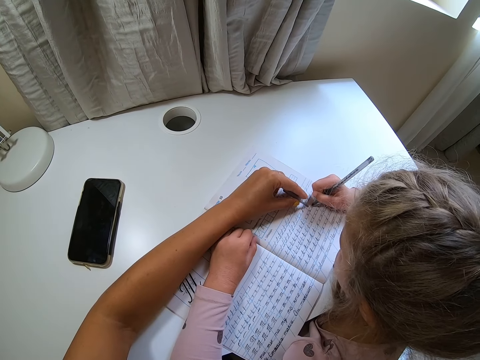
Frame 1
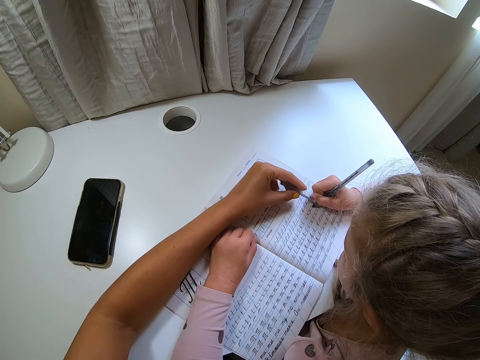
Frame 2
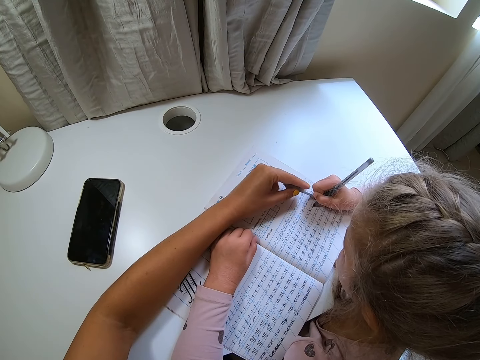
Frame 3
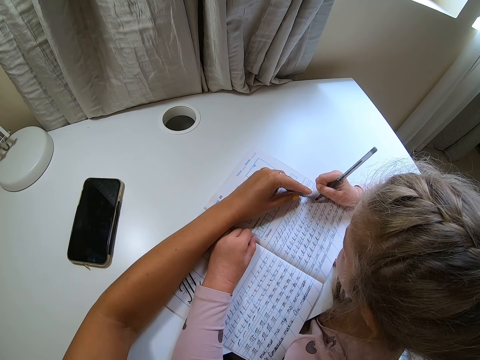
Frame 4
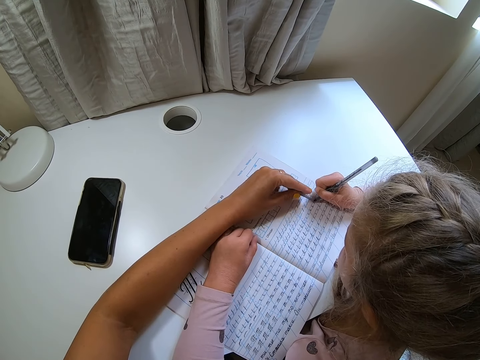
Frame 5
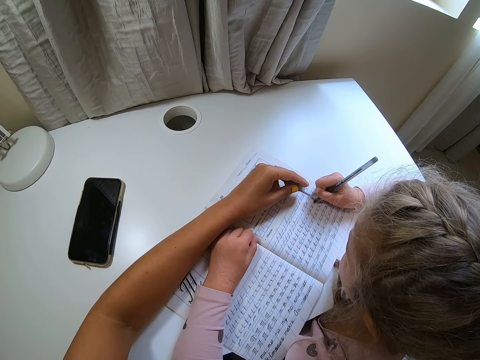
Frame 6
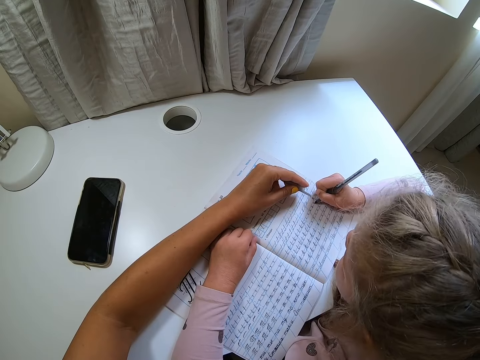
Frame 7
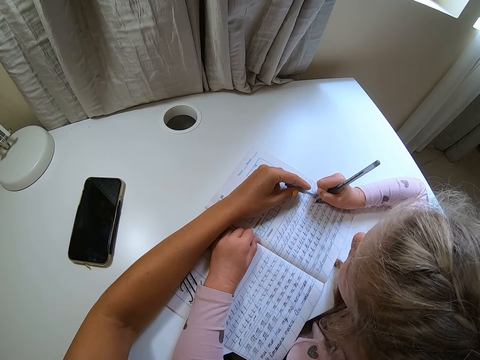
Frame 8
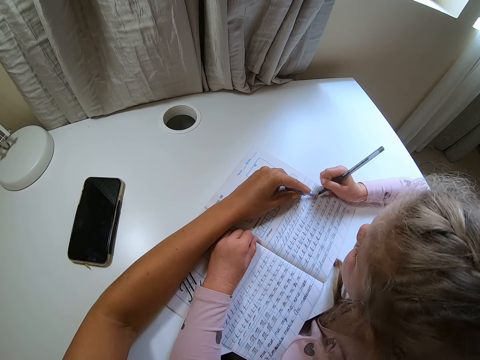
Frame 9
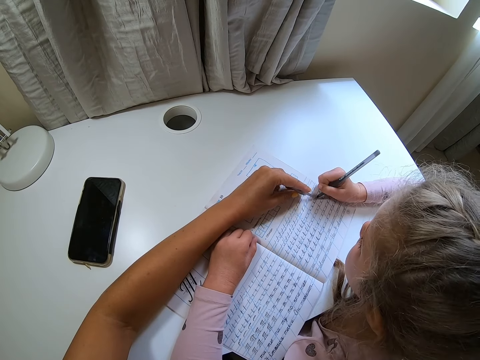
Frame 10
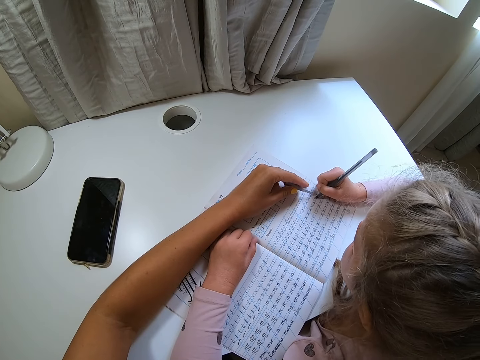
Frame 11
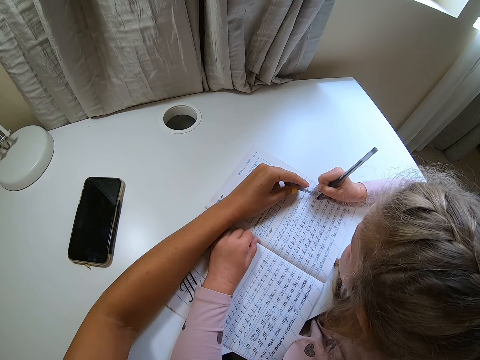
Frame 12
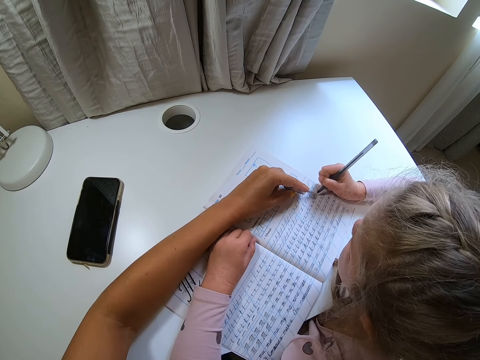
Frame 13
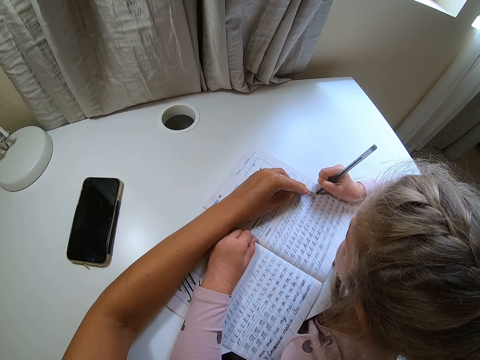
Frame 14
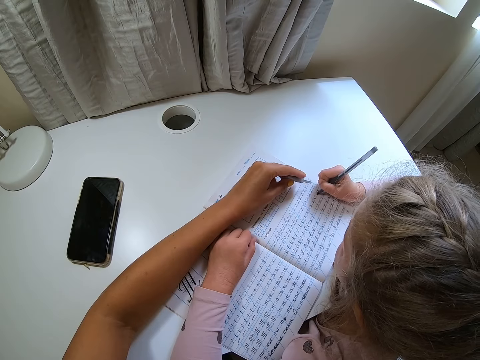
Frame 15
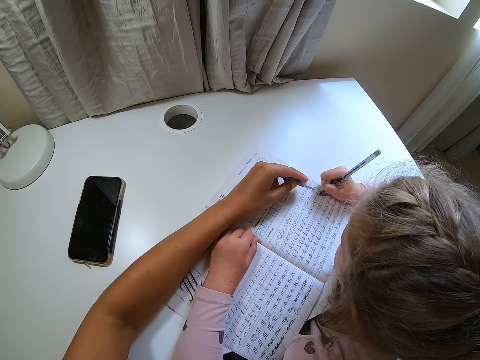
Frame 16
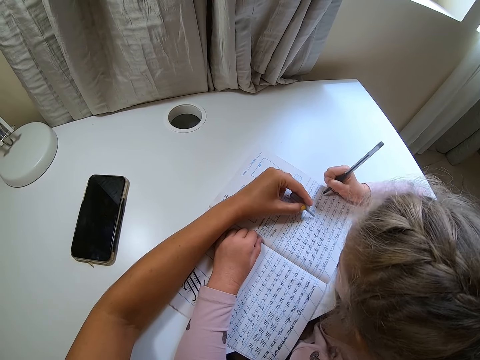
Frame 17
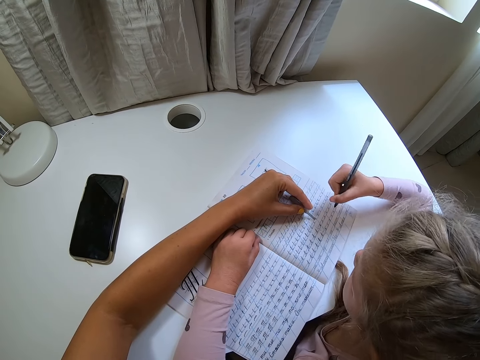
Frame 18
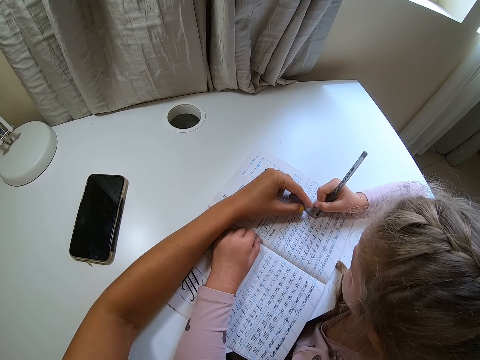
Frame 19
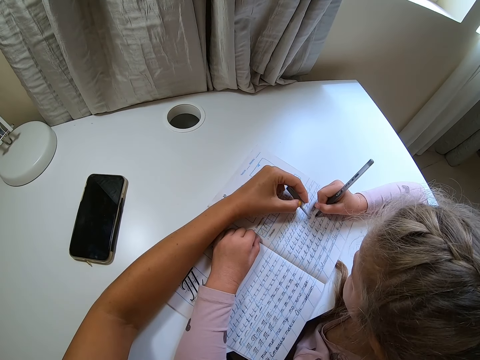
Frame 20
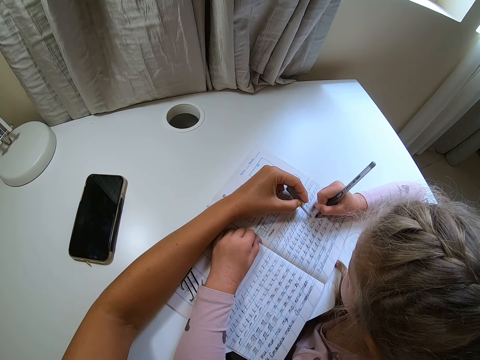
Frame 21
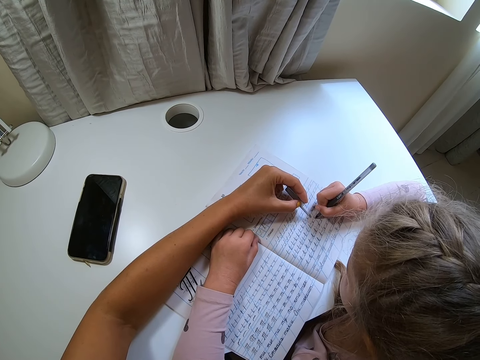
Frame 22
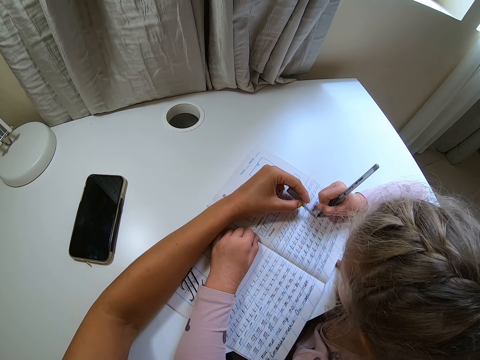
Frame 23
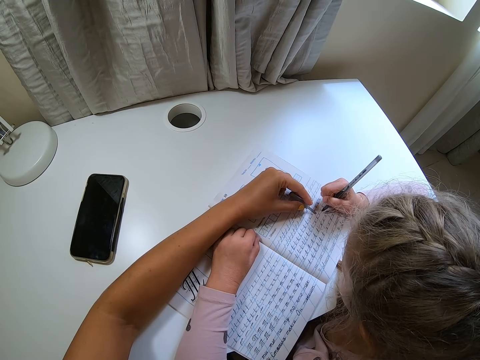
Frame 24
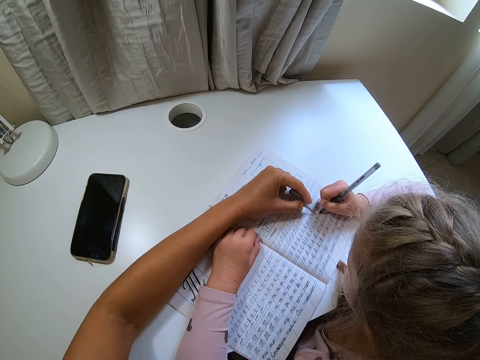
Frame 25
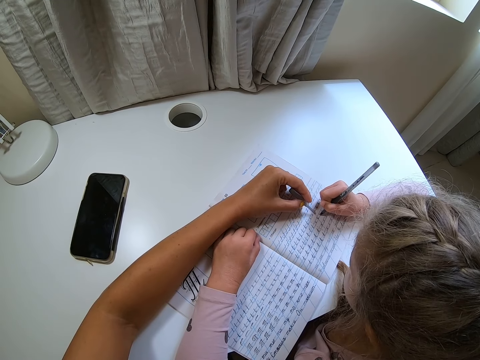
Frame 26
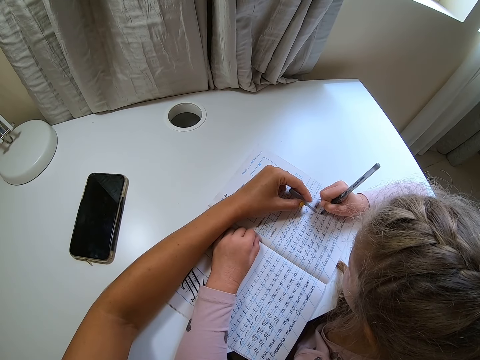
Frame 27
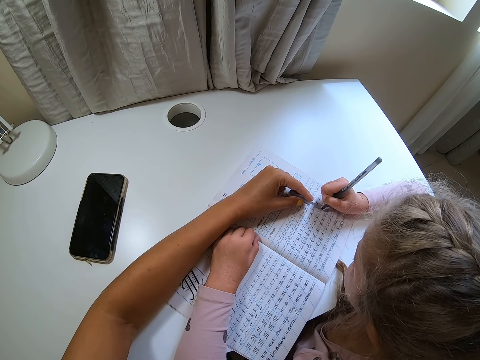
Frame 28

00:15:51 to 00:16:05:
The camera wearer points at the book. The child writes on the book. The camera wearer points at the book. The child writes on the book. The camera wearer points at the book. The child writes on the book. The camera wearer points at the book. The child writes on the book. The camera wearer points at the book. The child writes on the book. The camera wearer points at the book. The child writes on the book.

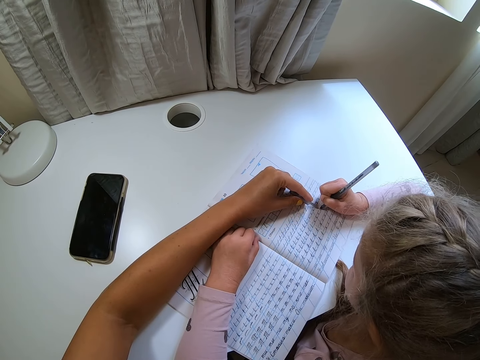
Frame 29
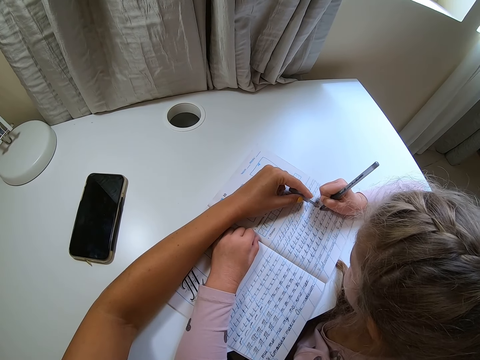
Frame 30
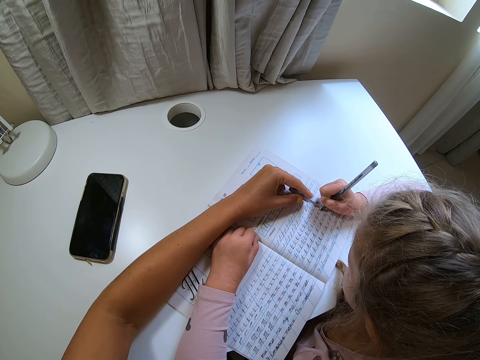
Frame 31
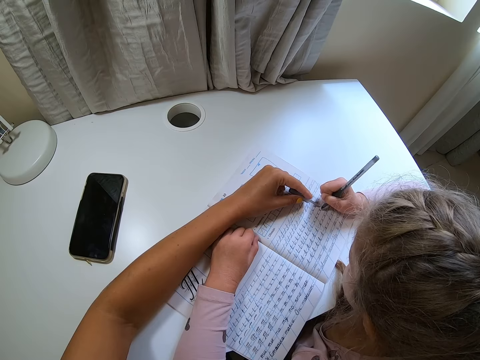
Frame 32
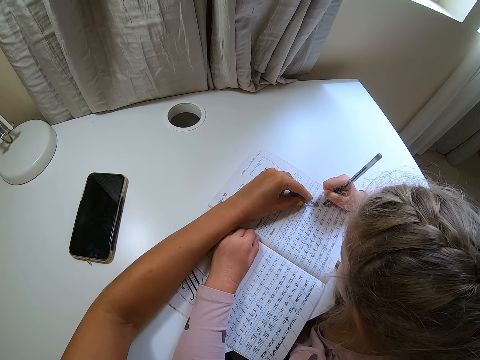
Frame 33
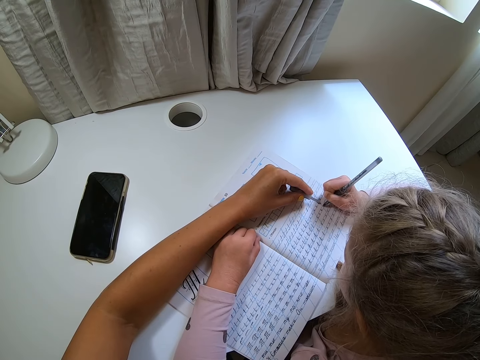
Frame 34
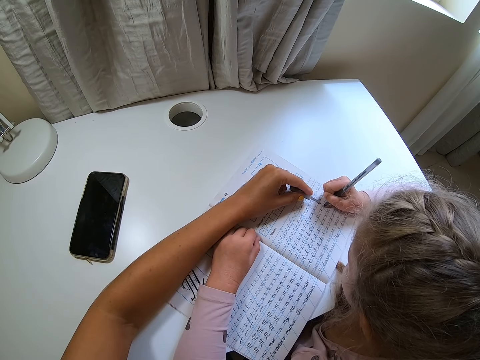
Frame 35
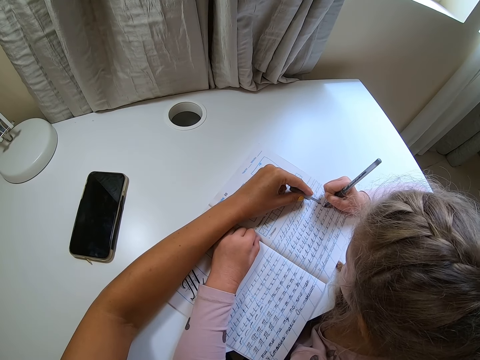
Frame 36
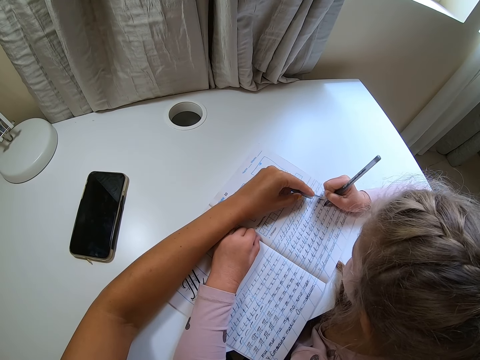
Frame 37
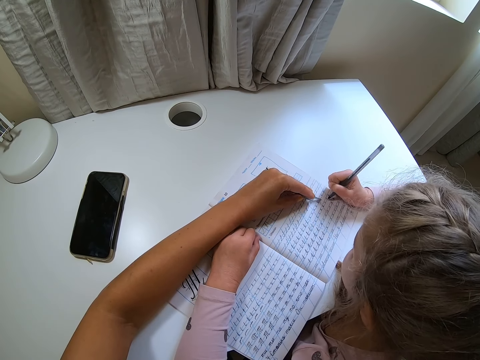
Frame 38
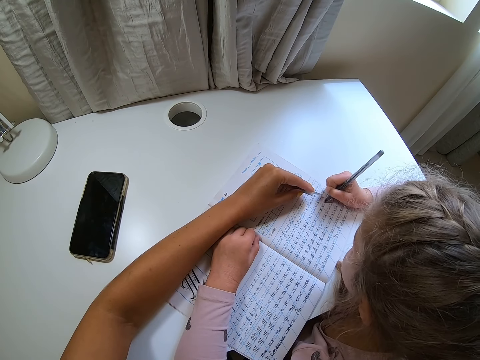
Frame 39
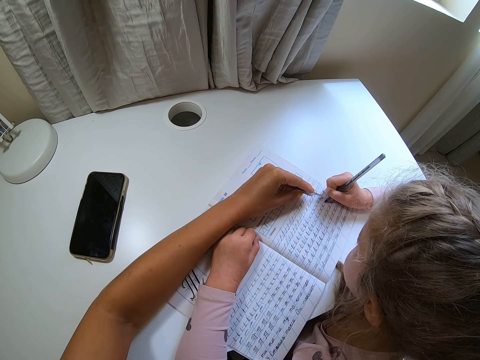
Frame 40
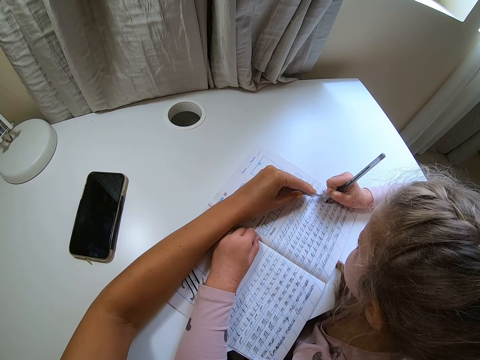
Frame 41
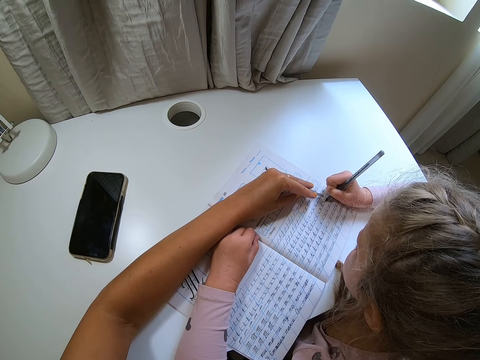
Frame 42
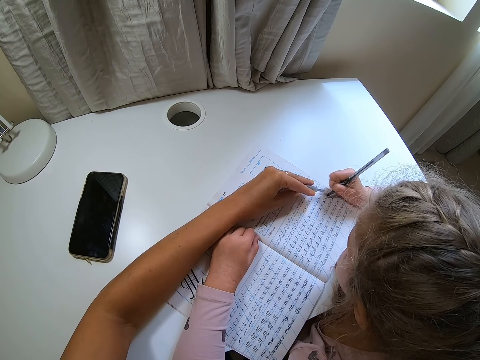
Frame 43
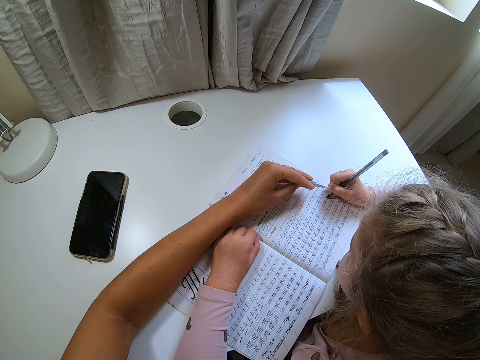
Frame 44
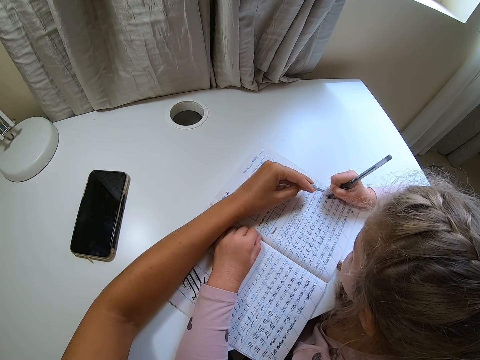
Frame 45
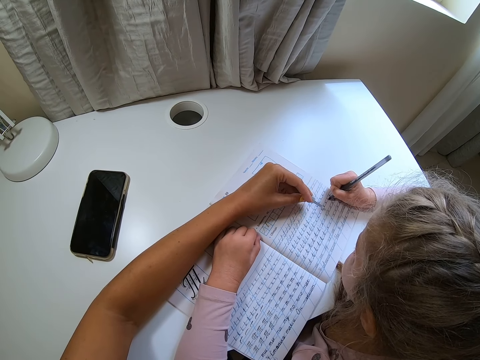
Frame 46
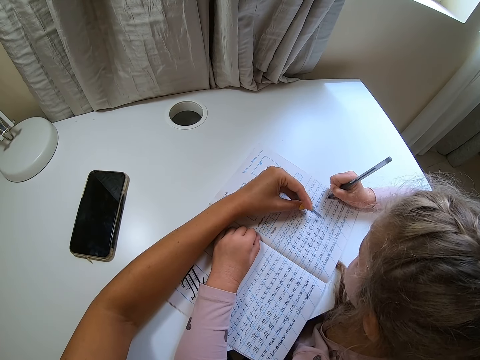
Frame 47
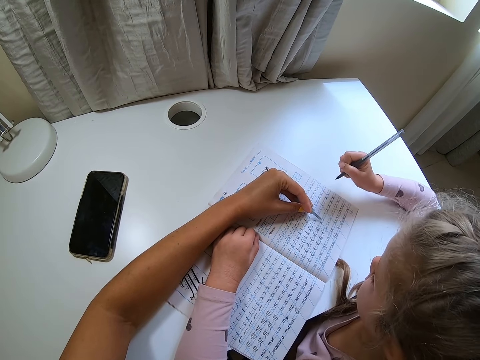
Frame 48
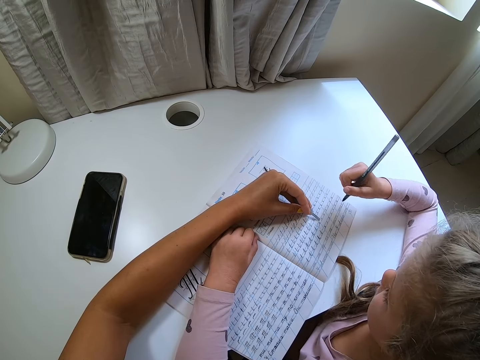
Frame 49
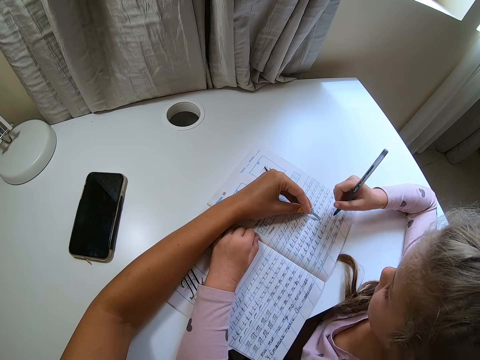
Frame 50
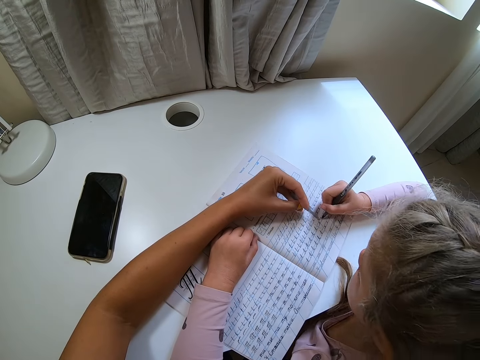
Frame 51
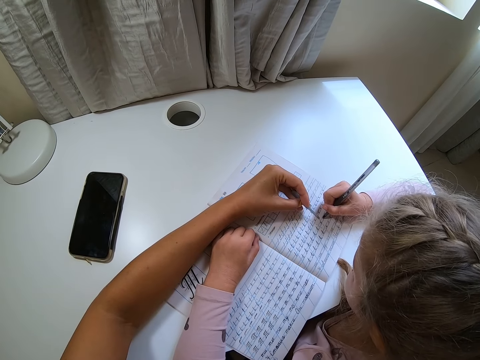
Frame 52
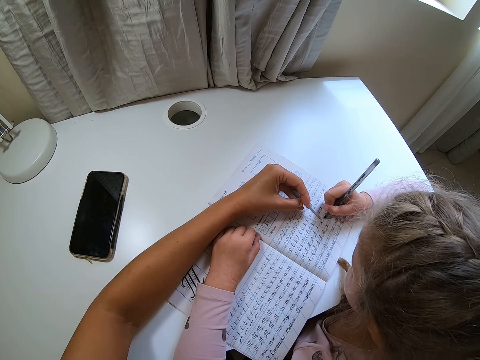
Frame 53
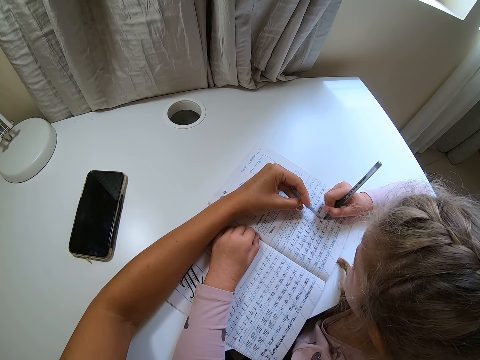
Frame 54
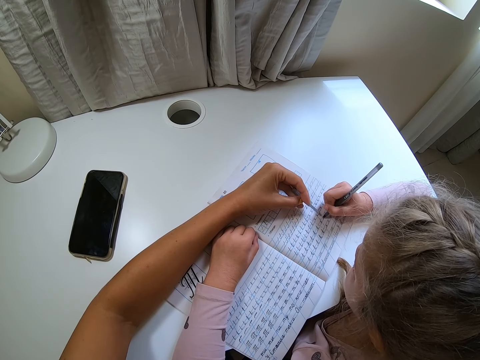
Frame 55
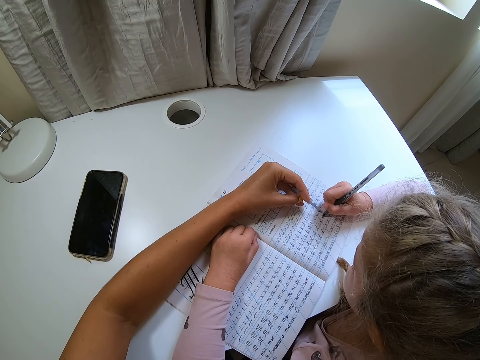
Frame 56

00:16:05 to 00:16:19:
The camera wearer points at the book. The child writes on the book. The camera wearer points at the book. The child writes on the book. The camera wearer points at the book. The child writes on the book. The camera wearer points at the book. The child writes on the book. The camera wearer points at the book. The child lifts the pen and writes on the book.
